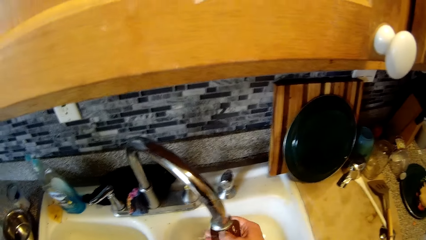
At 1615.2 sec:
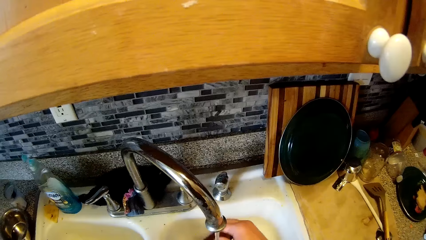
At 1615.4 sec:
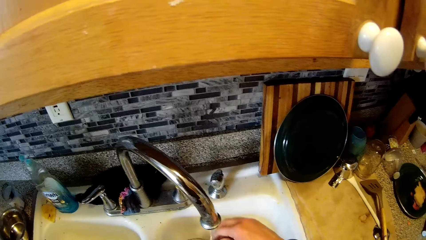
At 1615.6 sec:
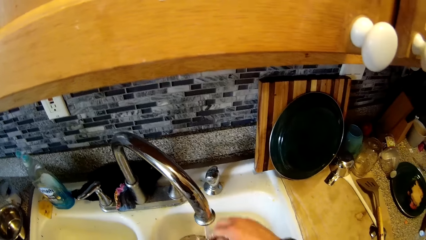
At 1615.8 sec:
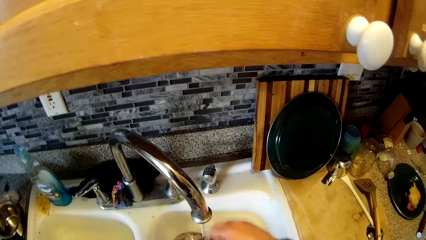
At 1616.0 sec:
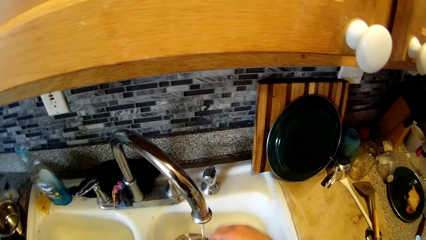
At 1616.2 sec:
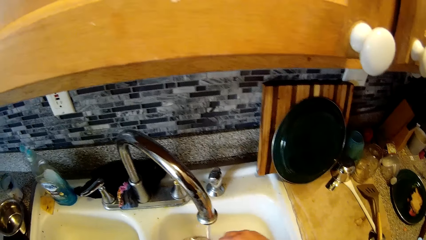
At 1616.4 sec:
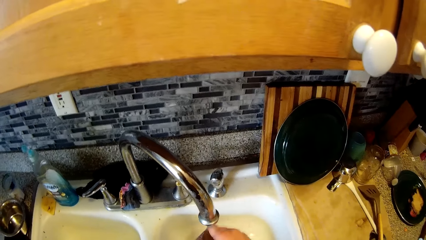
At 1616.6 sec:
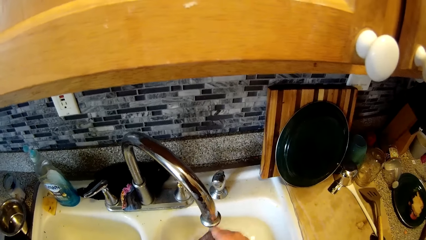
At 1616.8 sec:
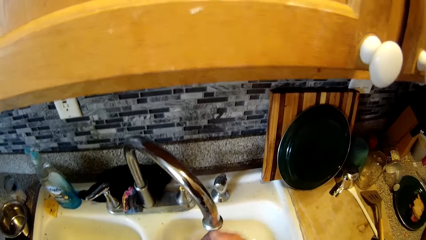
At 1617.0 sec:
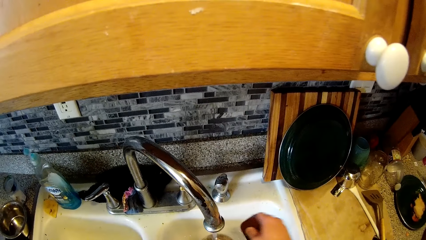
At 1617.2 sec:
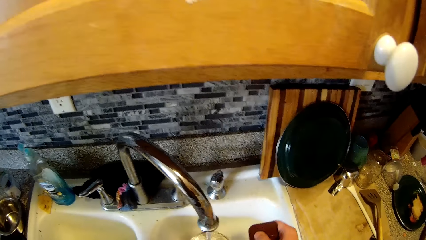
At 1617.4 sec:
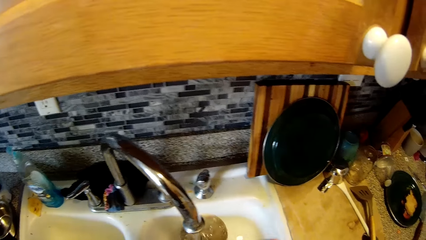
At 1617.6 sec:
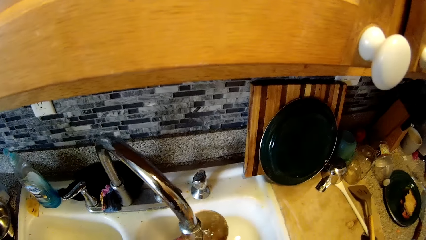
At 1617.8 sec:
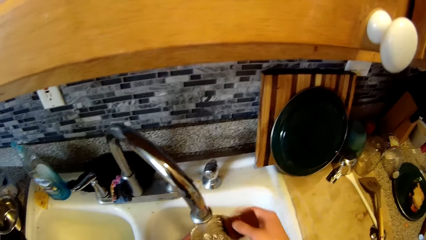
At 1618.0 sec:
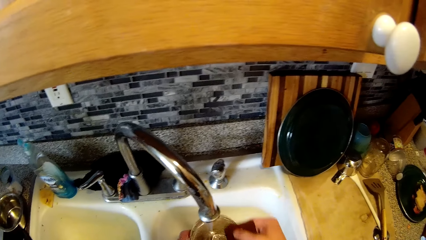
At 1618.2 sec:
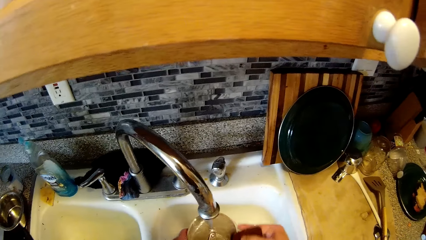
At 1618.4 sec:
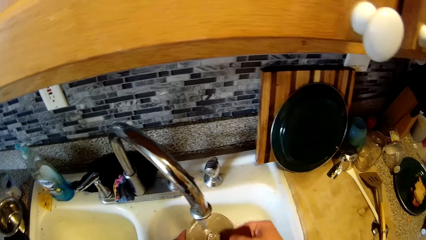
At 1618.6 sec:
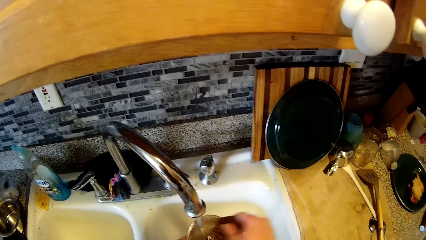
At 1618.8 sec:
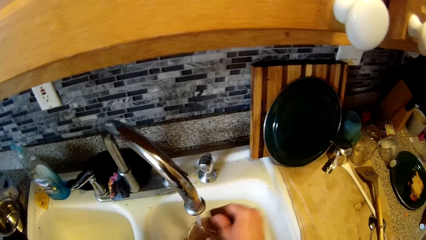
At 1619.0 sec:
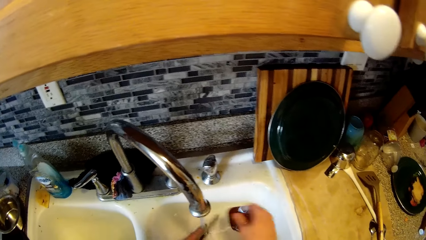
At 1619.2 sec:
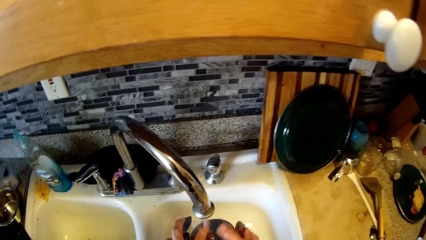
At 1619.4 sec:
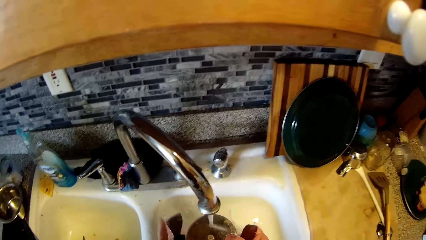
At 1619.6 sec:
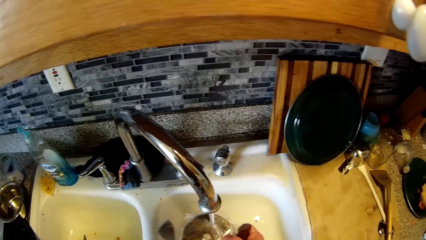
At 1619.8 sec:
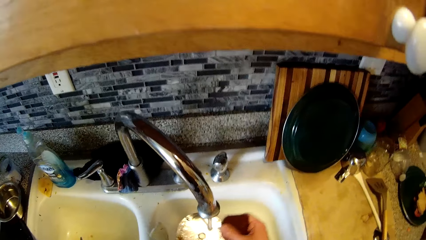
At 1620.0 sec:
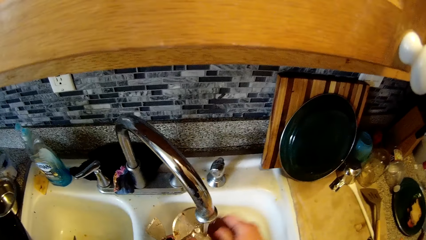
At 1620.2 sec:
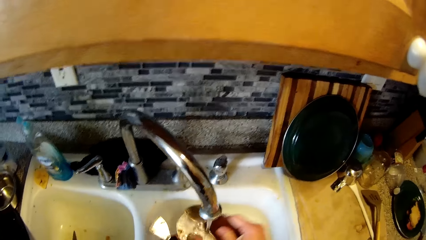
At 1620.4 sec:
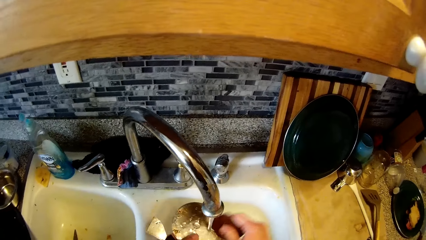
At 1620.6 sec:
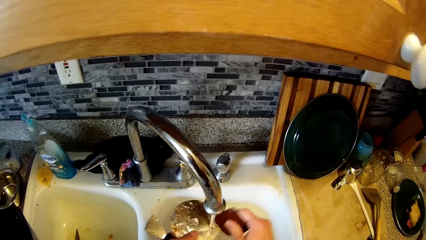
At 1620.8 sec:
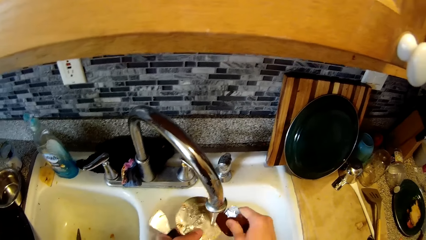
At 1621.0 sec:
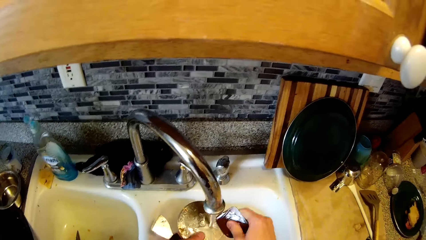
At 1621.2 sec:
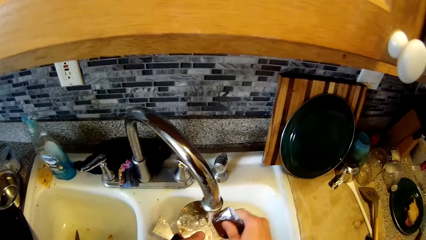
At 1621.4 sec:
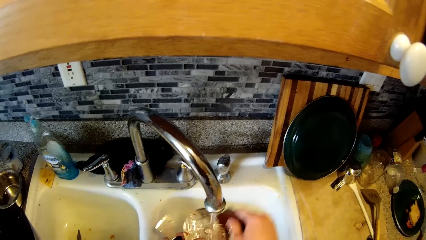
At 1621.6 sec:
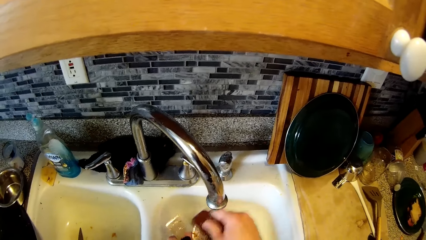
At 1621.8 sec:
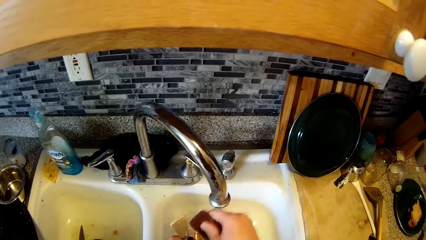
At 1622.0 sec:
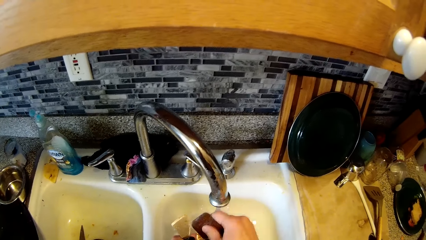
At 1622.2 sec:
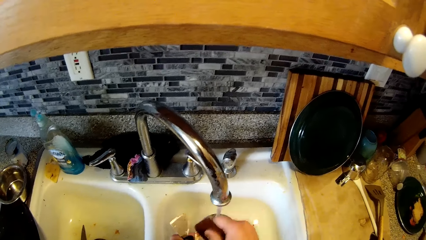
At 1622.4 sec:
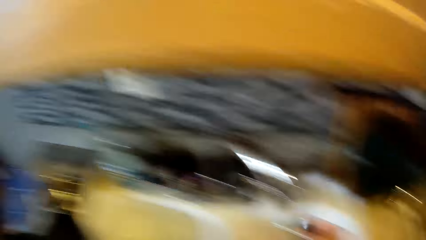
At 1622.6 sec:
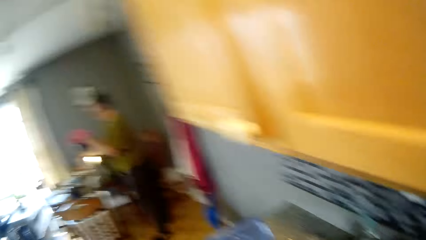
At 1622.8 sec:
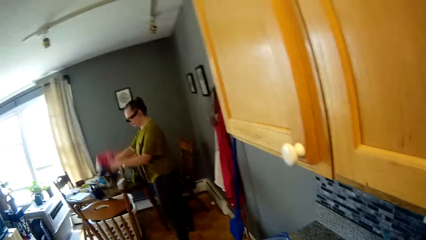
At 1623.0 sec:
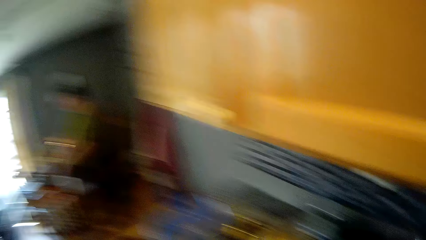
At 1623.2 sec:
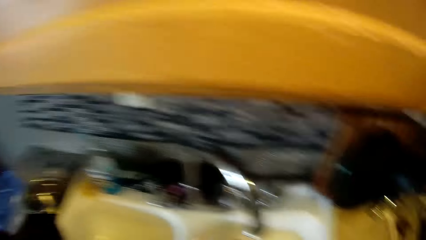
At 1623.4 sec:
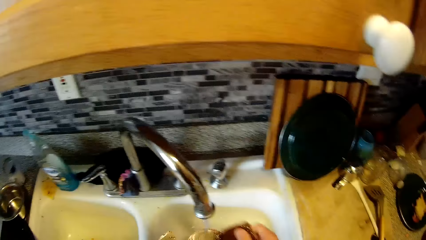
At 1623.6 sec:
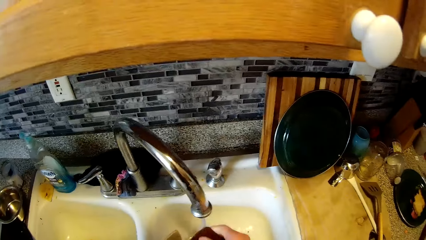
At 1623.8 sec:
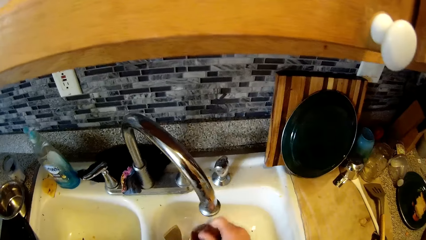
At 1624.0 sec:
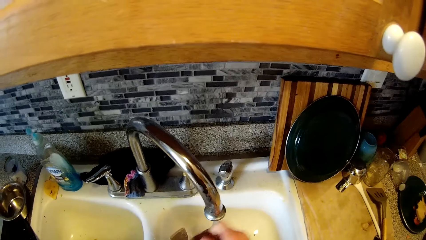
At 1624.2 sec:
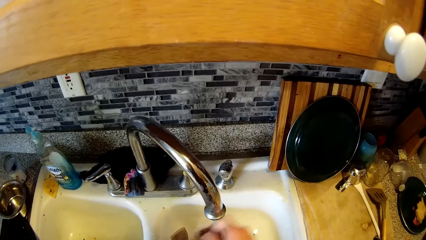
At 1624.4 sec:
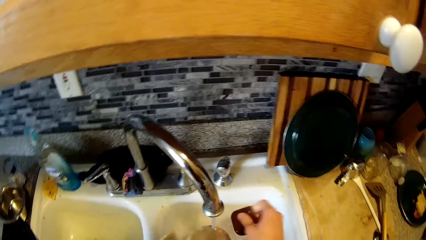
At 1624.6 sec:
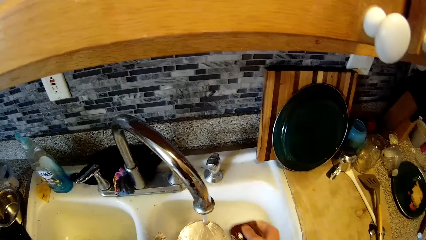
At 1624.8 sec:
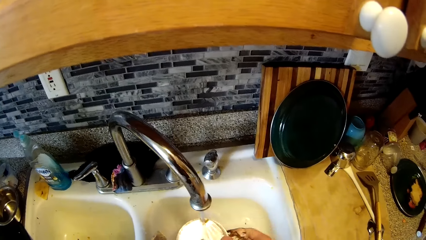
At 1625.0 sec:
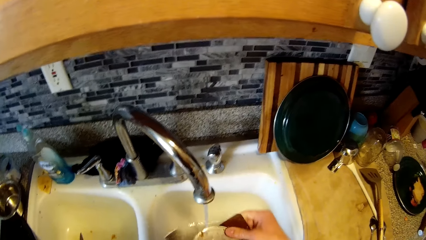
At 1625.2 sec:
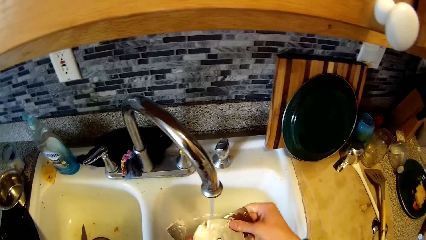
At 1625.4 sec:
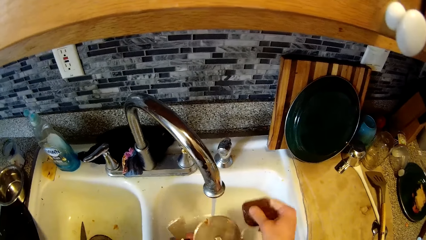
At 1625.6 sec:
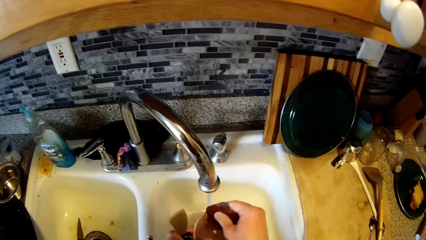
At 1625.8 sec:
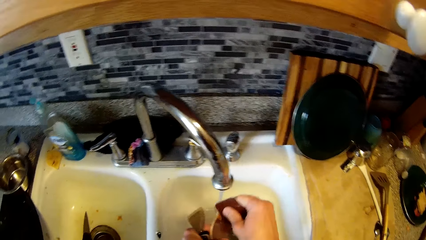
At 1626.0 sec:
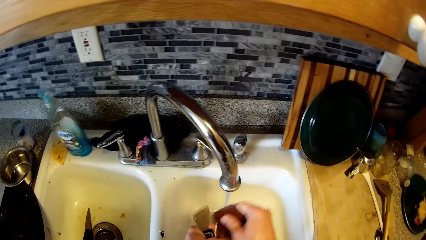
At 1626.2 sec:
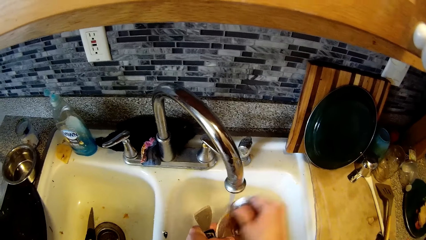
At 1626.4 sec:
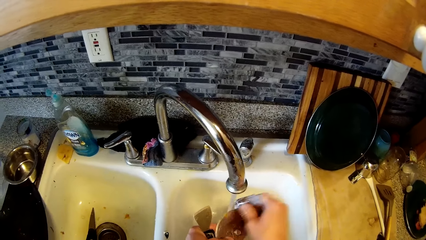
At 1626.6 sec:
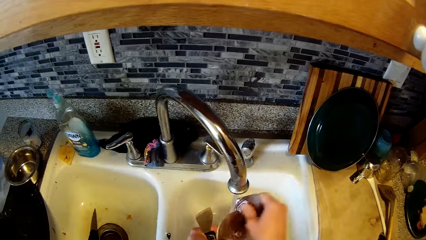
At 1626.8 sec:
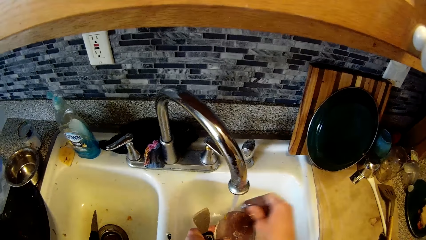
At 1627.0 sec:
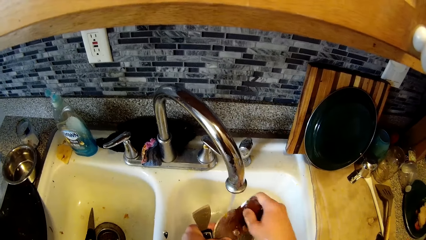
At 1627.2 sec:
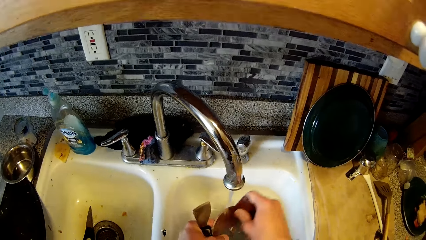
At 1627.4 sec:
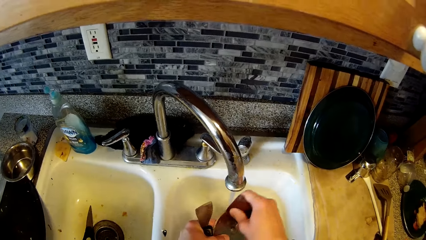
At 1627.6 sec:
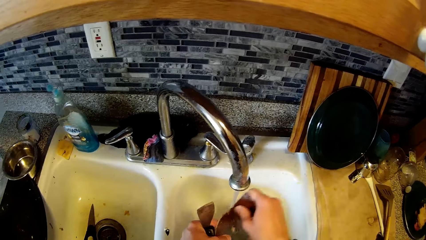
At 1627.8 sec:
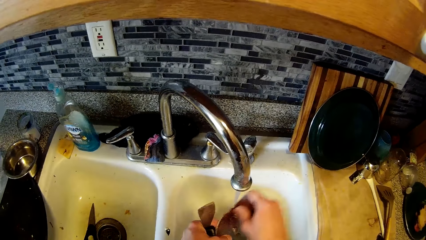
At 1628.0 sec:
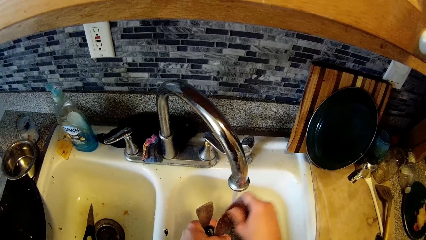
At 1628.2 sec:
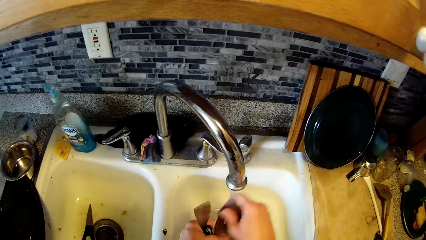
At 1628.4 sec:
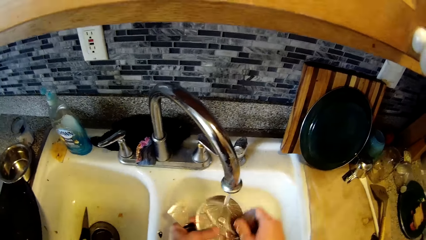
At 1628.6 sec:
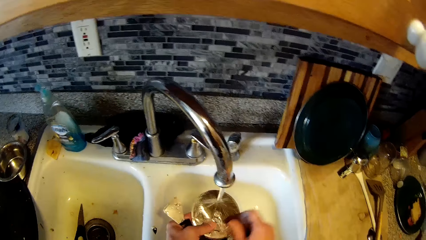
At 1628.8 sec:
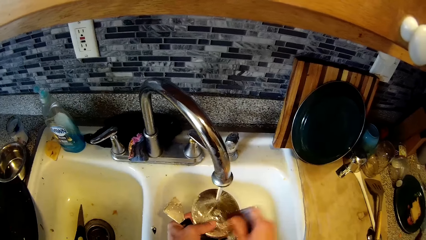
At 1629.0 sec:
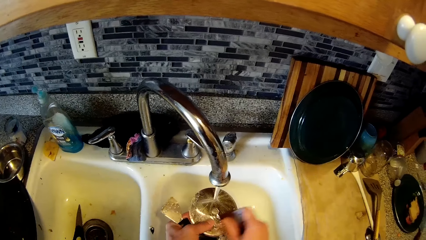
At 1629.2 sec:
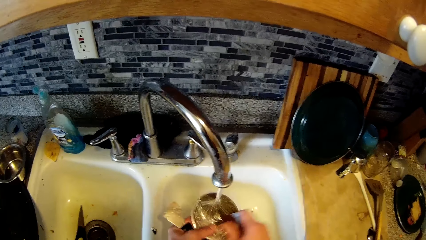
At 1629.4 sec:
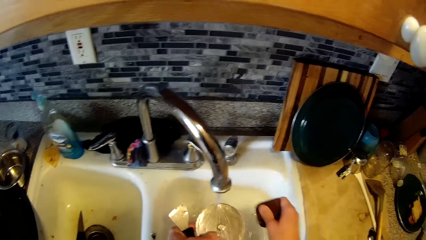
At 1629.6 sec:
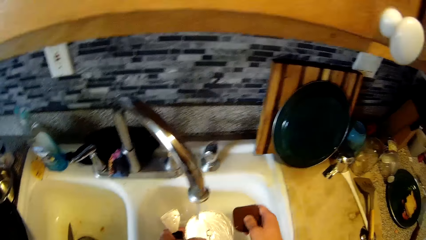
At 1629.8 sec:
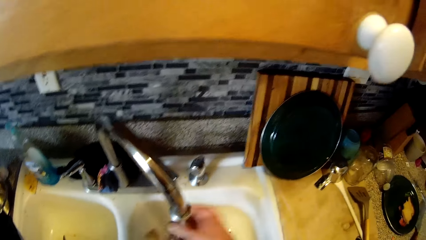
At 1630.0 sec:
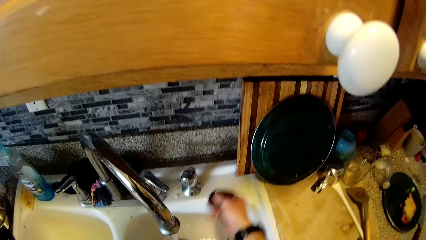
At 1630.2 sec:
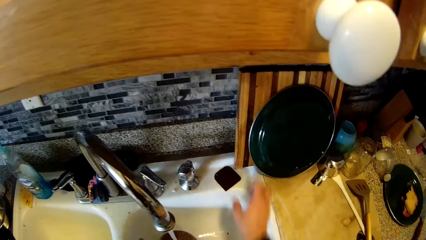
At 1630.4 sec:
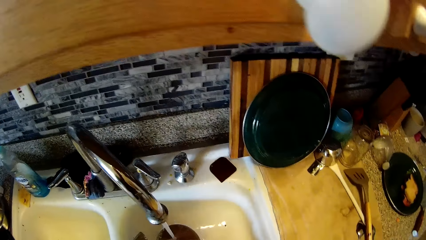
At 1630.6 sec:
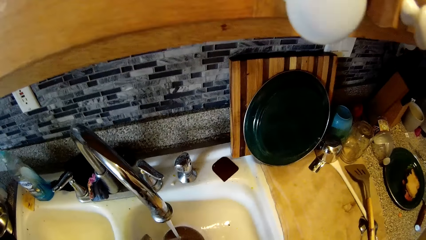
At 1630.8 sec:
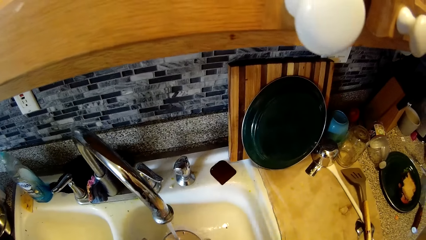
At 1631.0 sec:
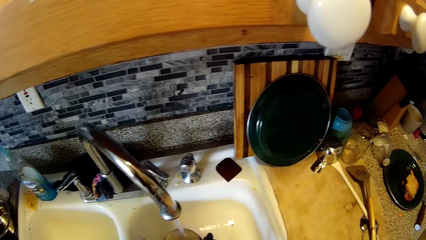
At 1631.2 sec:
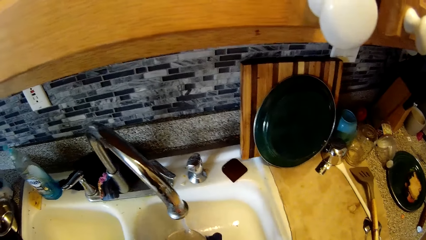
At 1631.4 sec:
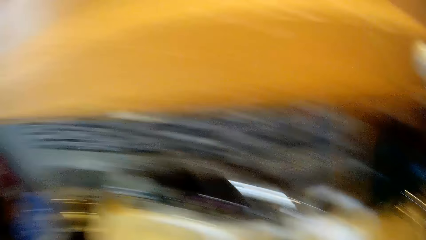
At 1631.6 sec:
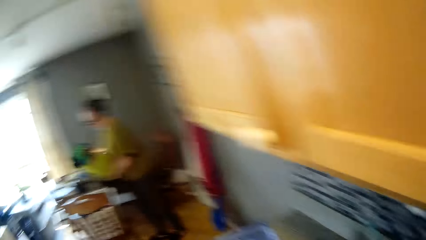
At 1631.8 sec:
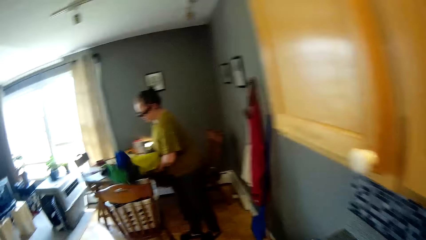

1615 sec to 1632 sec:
The camera wearer turns to the side. He removes dirt with a sponge. A woman throws a cloth in a basket on the dining chair with both hands. The camera wearer turns to the side. He removes dirt with the sponge. He puts the sanding sponge on the edge of the sink with his right hand. He rinses the stainless cutter in his hands in the sink.
